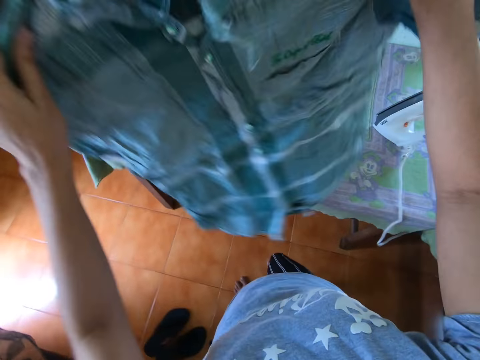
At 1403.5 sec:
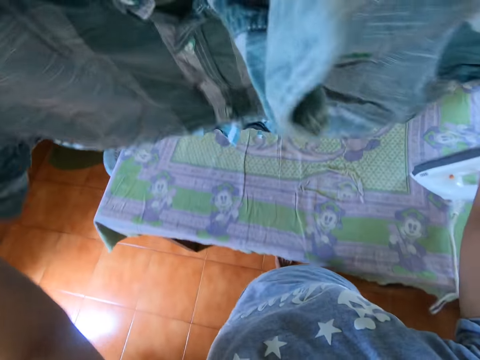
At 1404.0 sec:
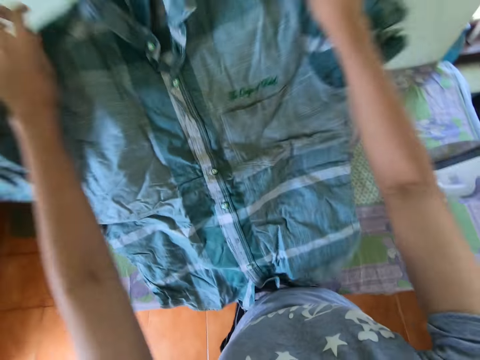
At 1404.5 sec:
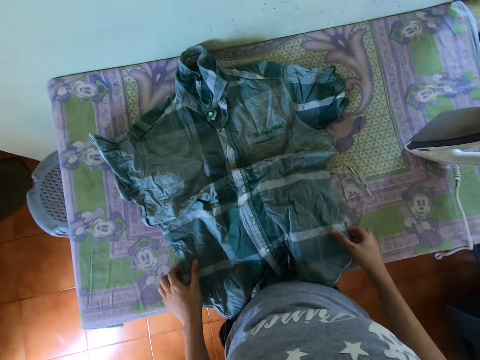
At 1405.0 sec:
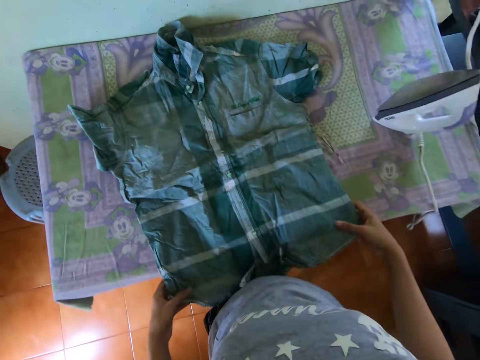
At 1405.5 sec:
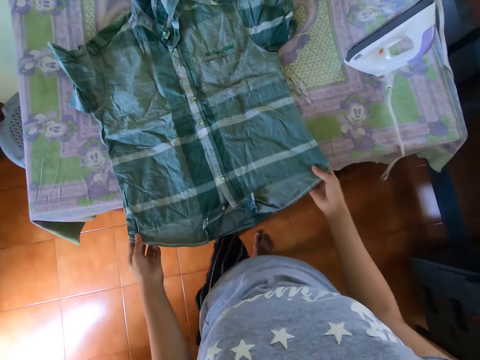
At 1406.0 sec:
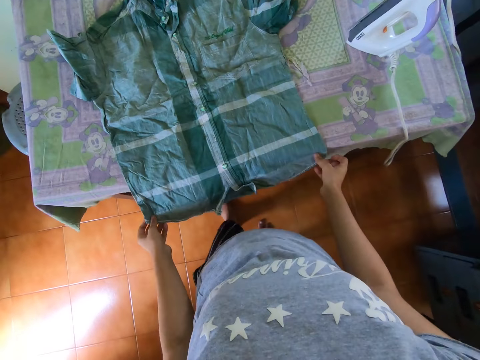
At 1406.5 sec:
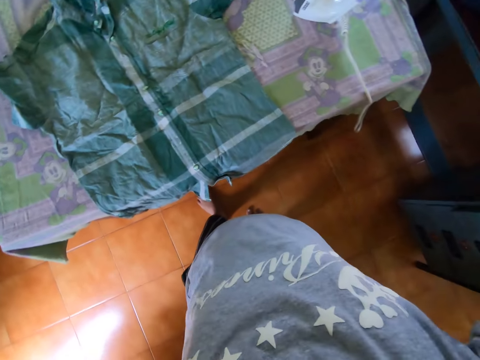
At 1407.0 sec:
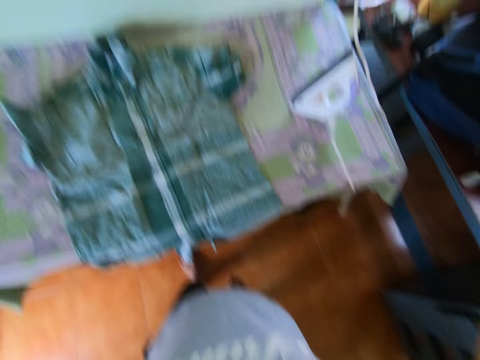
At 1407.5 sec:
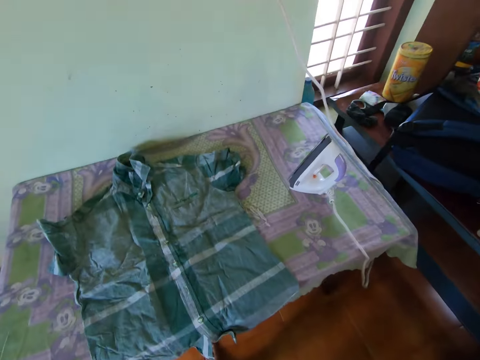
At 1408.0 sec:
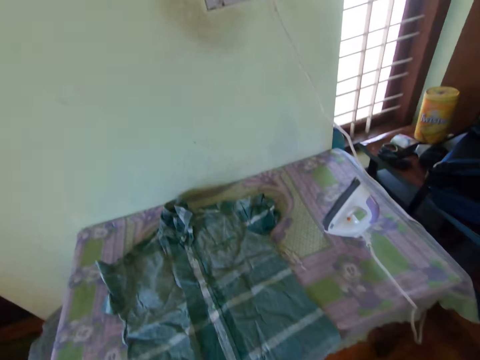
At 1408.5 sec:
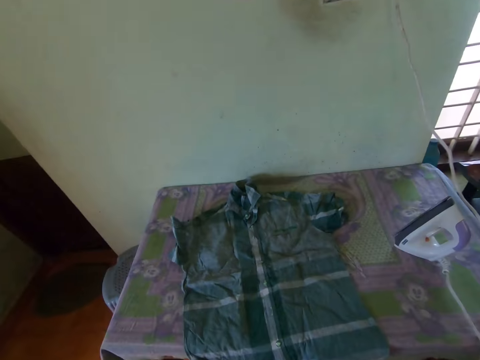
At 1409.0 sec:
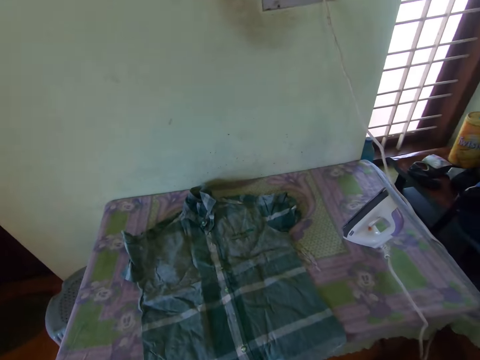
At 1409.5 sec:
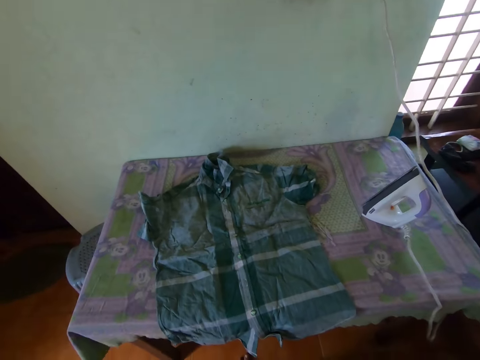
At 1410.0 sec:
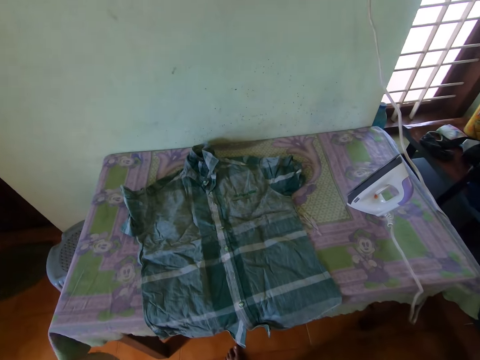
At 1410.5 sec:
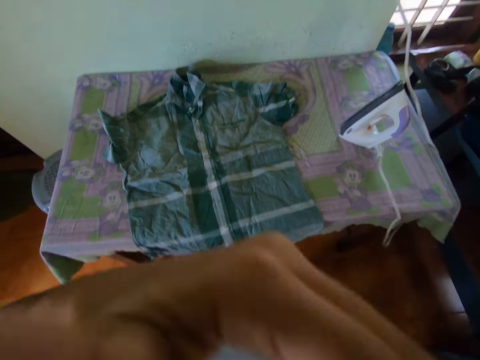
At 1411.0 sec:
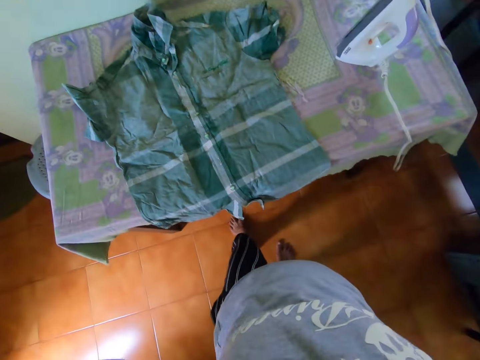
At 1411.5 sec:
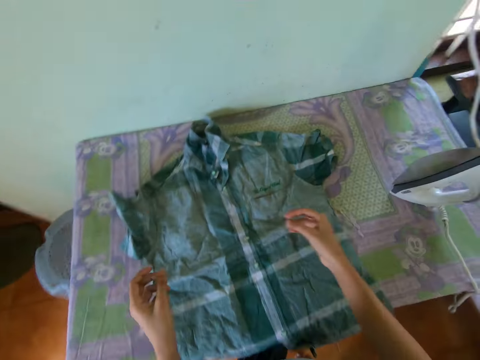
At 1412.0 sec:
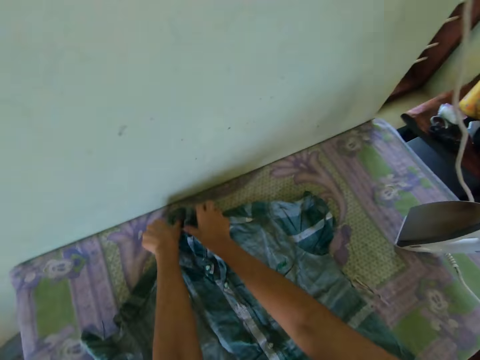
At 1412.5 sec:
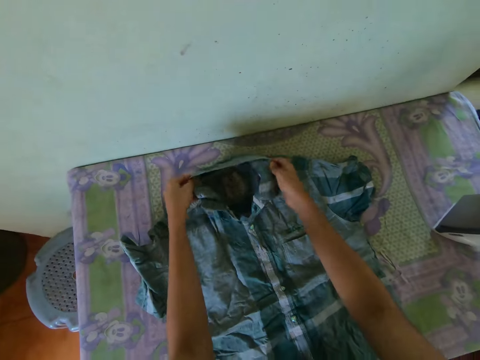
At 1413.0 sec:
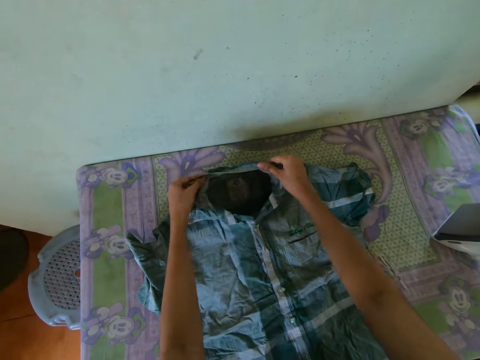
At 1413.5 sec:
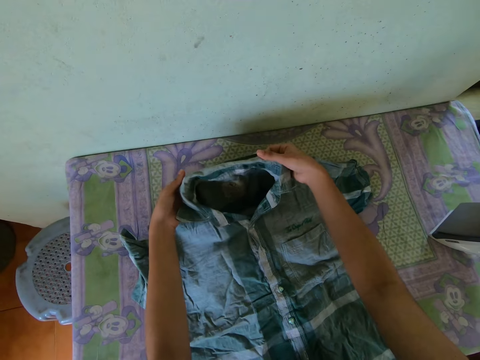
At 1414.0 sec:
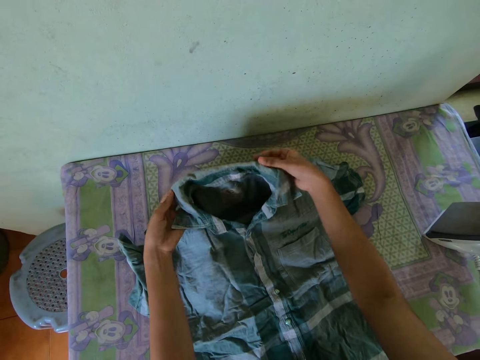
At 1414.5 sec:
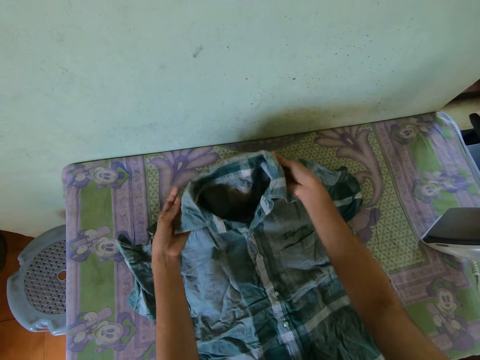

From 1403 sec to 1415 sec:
The camera wearer puts the shirt on the table. They hold the shirt. They look around. They fold the shirt. They straighten the shirt.

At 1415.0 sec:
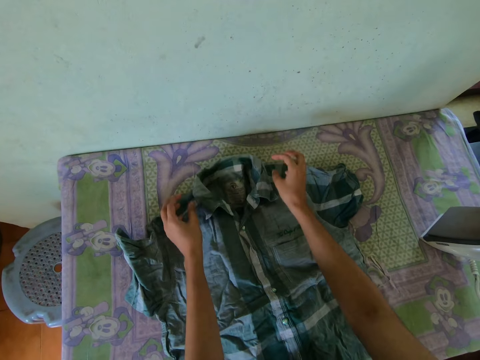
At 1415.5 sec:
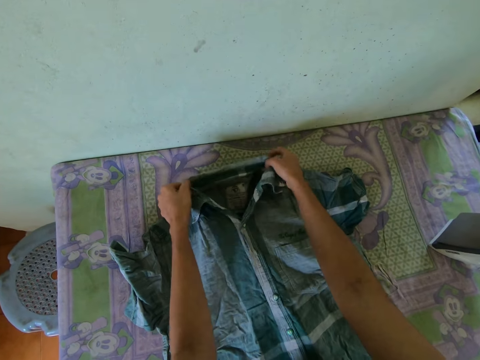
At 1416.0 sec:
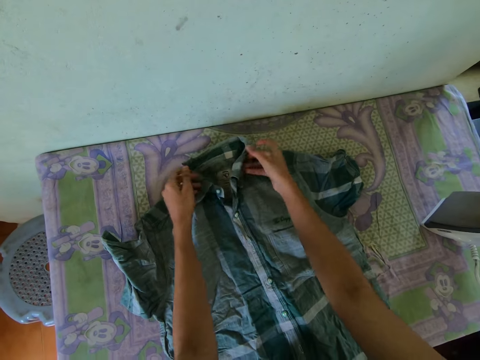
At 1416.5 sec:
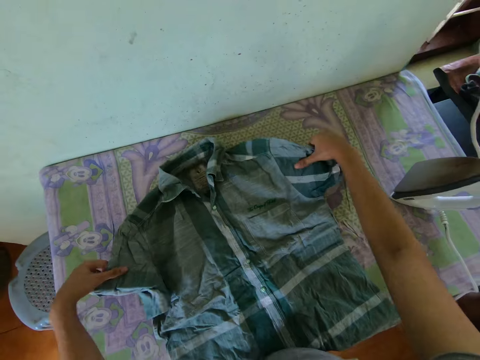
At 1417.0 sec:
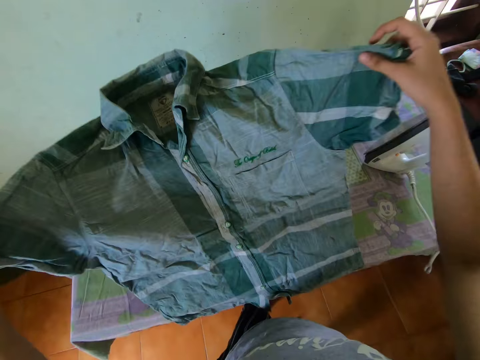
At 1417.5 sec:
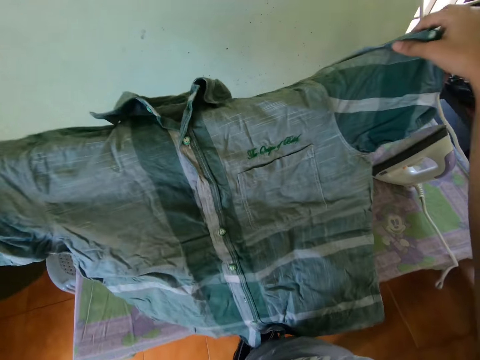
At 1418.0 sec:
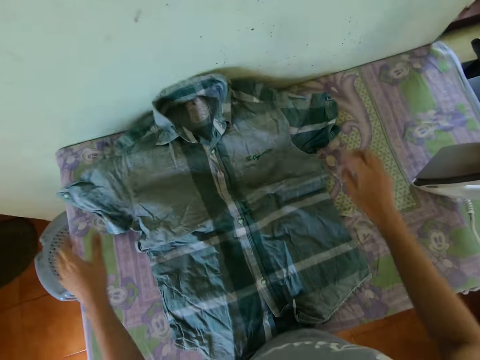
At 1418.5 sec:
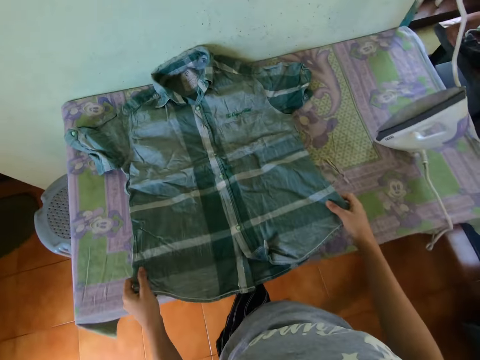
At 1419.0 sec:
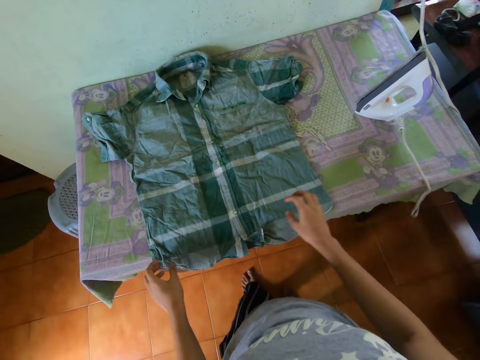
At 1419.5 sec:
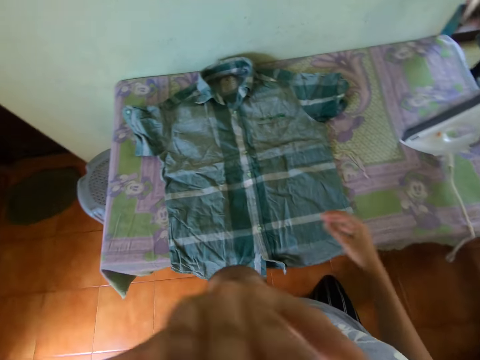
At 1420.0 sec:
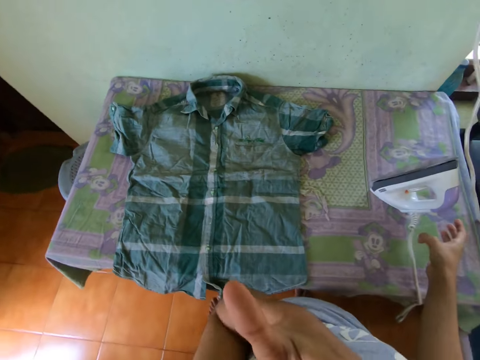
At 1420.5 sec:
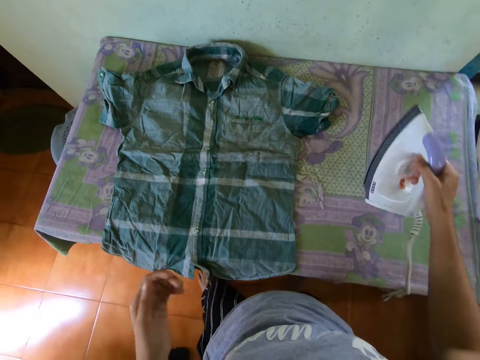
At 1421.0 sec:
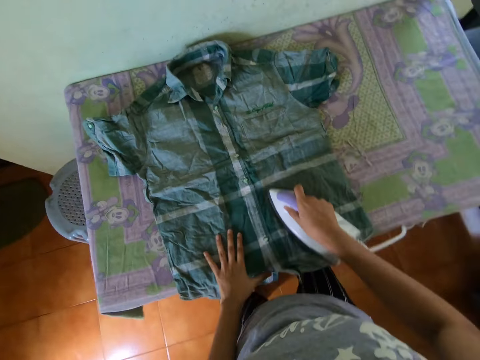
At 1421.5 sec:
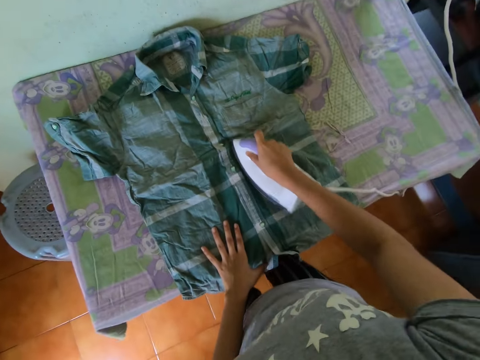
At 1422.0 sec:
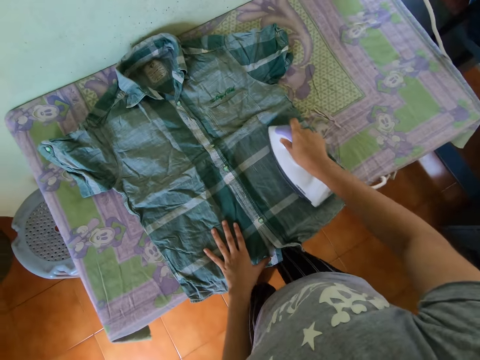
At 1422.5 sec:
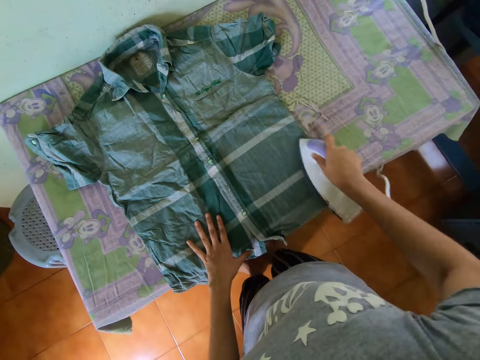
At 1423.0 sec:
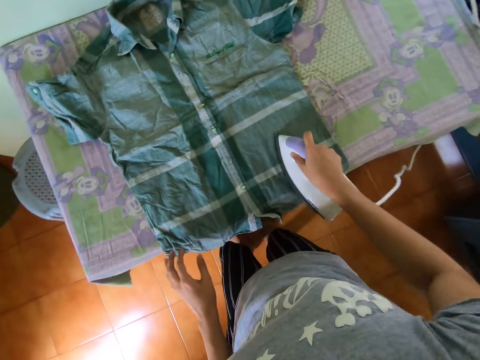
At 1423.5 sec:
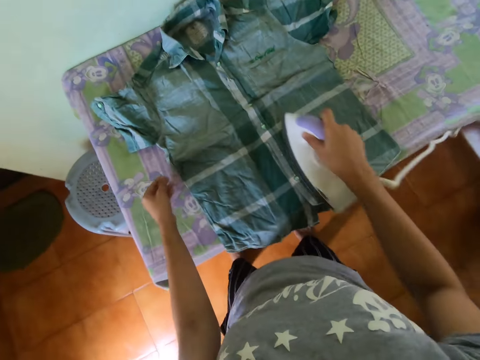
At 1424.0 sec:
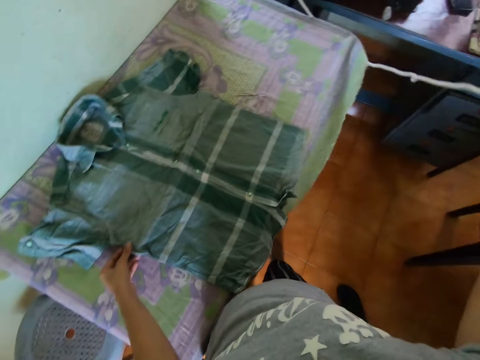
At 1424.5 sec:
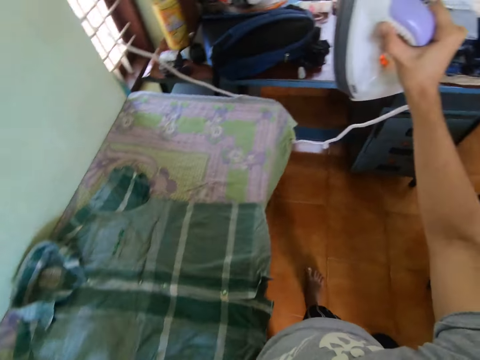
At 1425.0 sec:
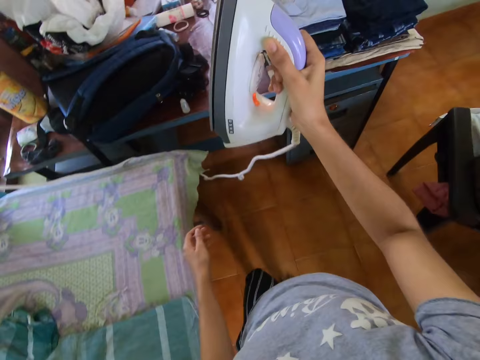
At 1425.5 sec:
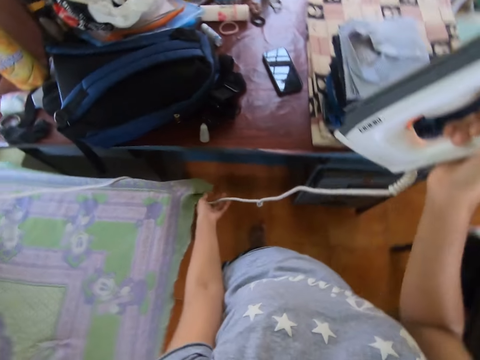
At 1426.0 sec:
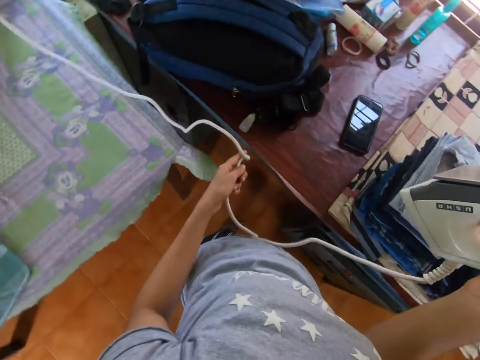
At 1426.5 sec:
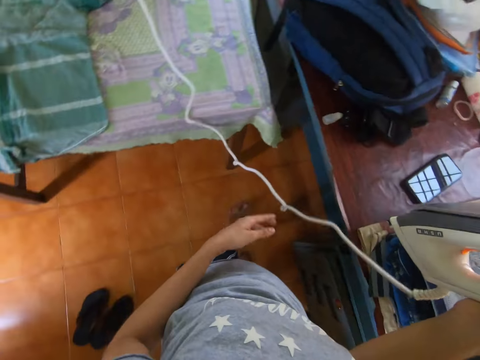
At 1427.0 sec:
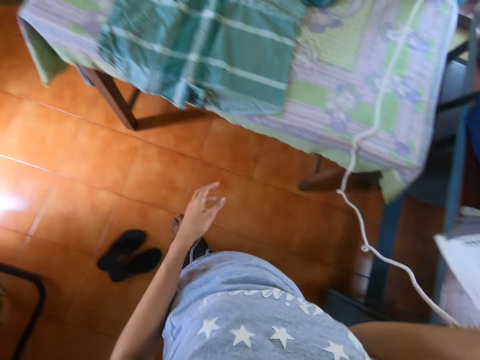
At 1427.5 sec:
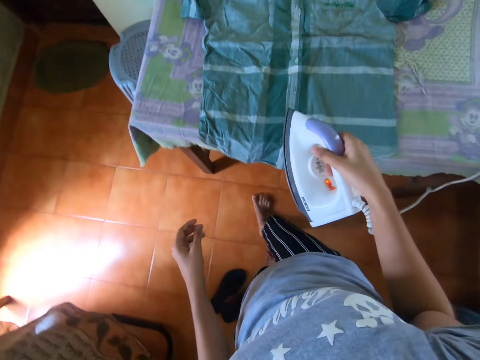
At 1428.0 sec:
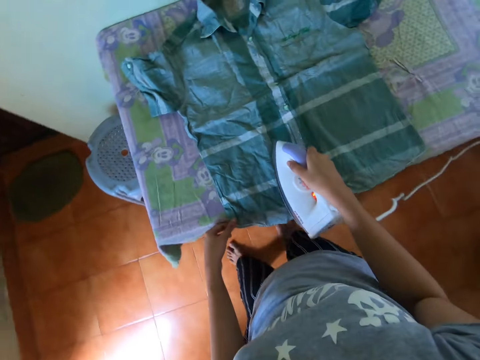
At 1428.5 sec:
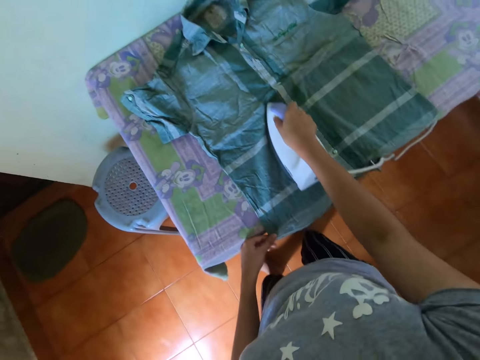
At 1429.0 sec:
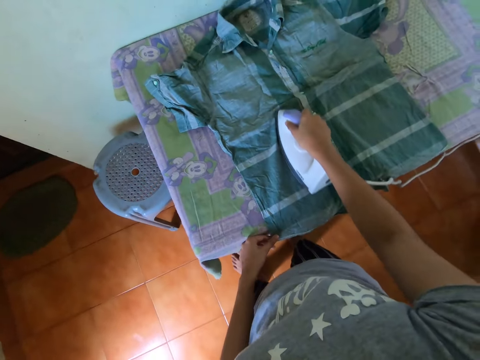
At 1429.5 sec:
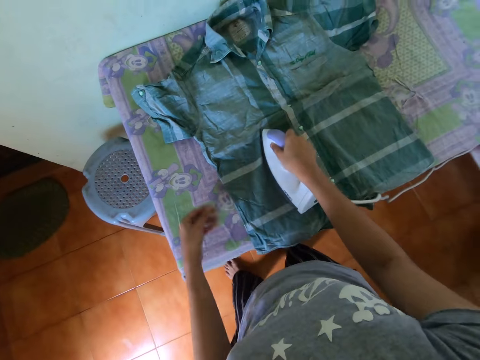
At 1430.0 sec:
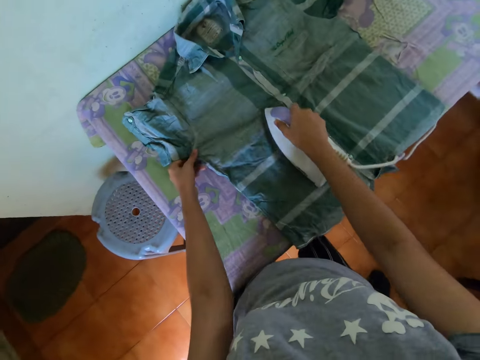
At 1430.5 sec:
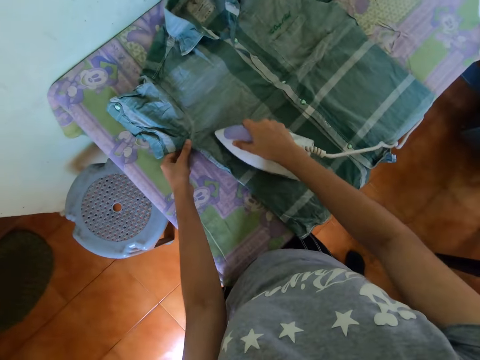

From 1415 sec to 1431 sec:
The camera wearer lifts the shirt. They put down the shirt. They hold the shirt. They pick an iron box. They iron the shirt using the iron box.
